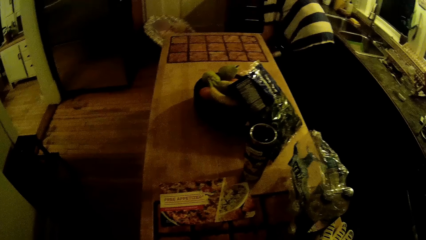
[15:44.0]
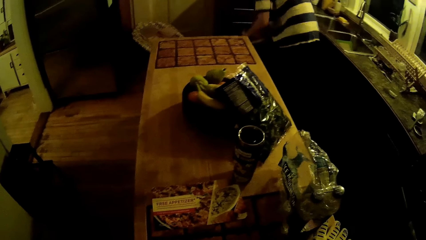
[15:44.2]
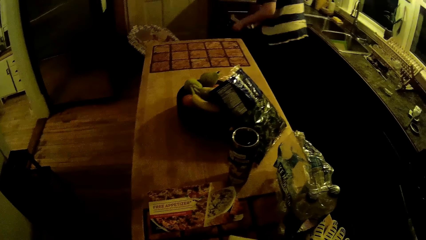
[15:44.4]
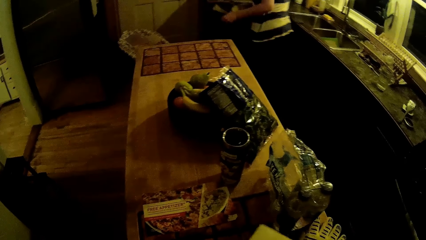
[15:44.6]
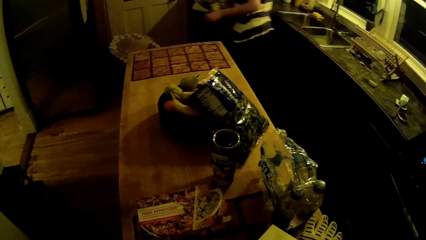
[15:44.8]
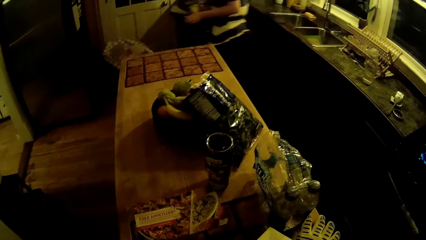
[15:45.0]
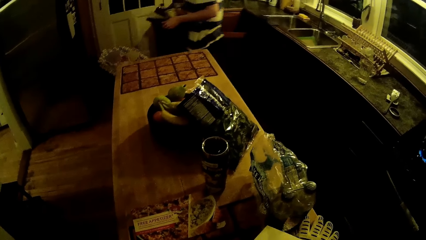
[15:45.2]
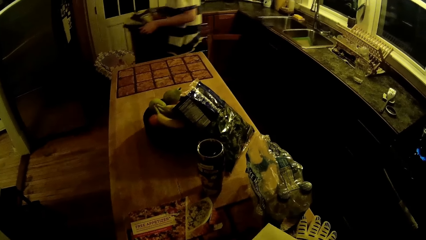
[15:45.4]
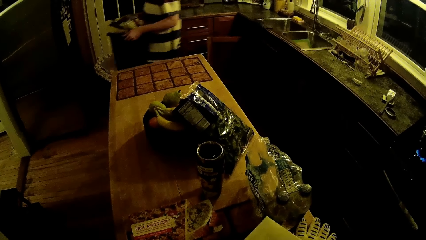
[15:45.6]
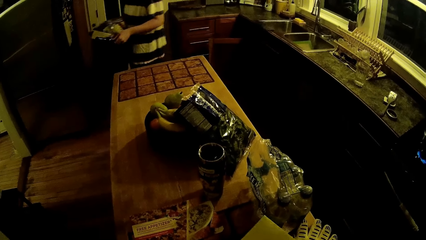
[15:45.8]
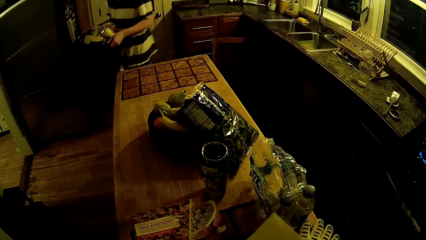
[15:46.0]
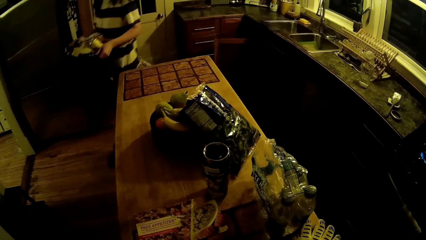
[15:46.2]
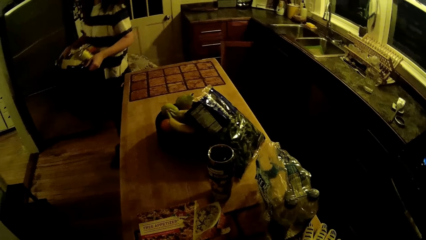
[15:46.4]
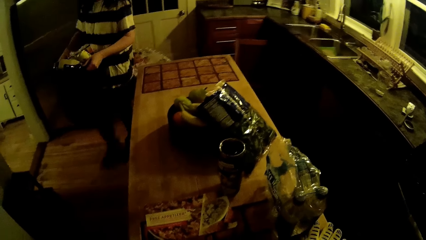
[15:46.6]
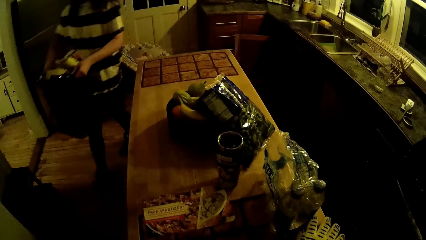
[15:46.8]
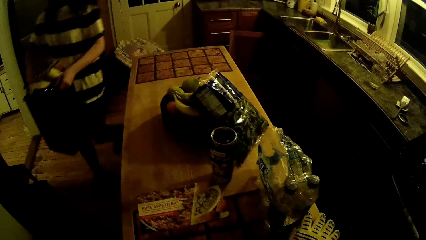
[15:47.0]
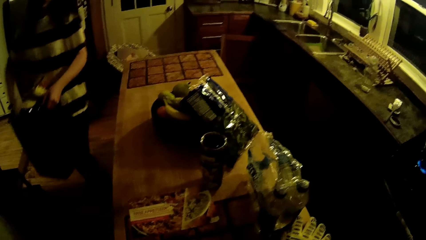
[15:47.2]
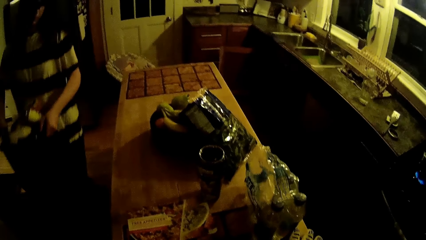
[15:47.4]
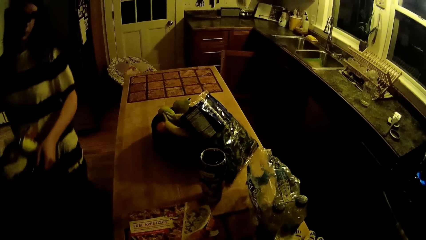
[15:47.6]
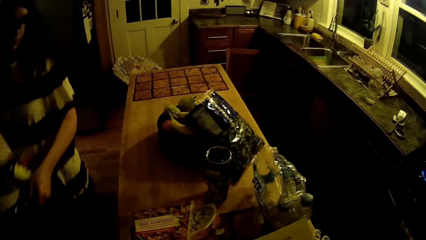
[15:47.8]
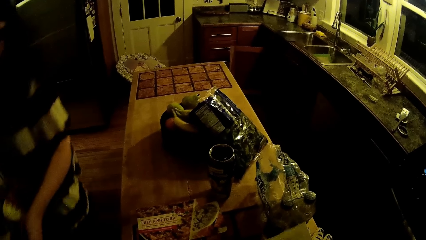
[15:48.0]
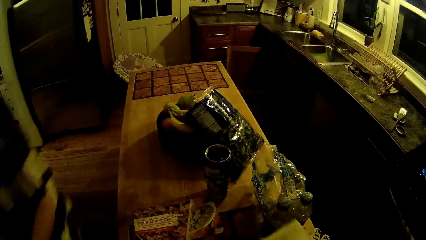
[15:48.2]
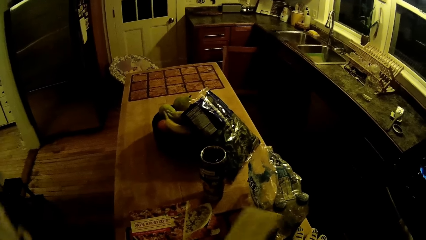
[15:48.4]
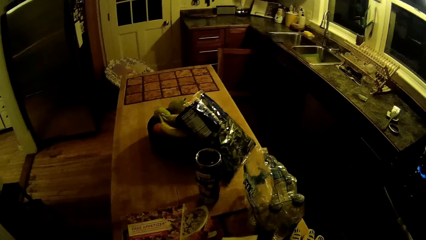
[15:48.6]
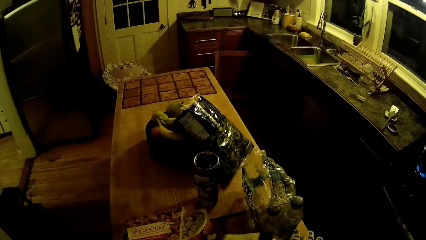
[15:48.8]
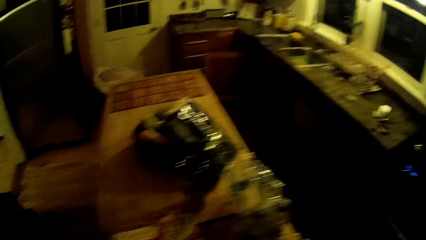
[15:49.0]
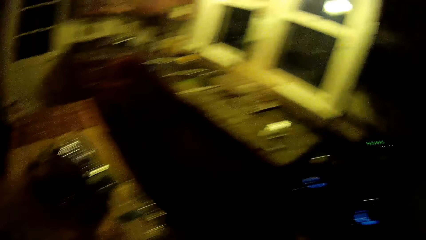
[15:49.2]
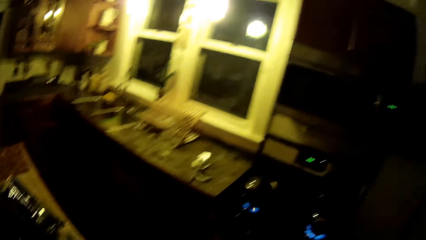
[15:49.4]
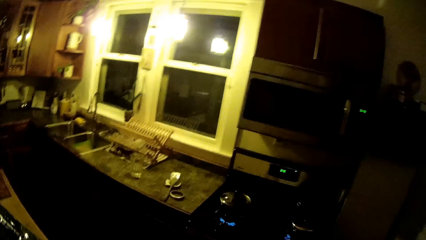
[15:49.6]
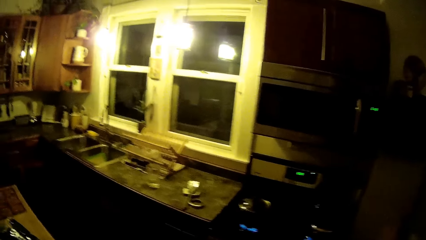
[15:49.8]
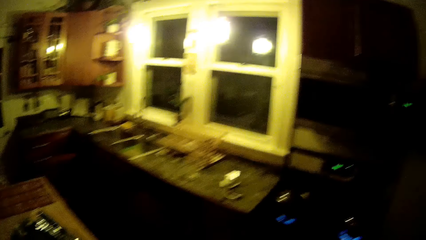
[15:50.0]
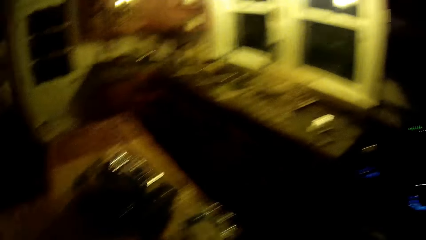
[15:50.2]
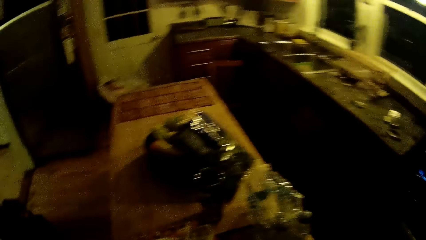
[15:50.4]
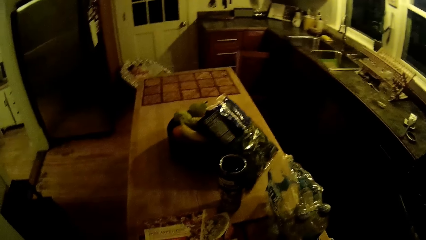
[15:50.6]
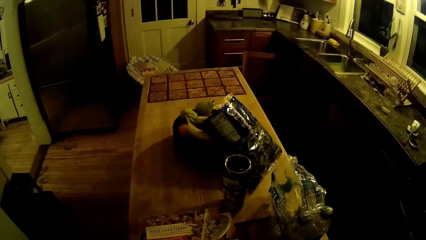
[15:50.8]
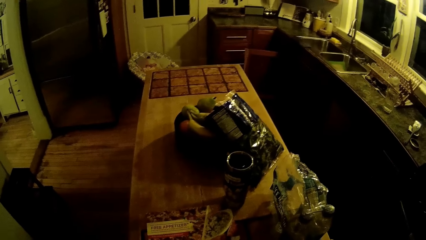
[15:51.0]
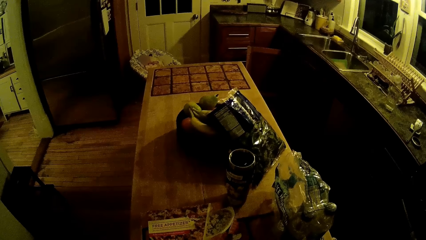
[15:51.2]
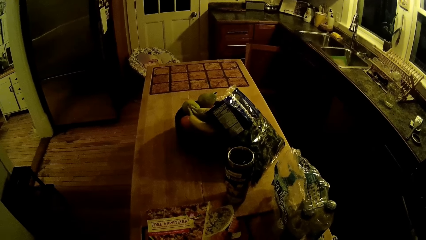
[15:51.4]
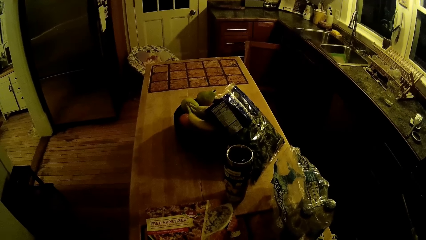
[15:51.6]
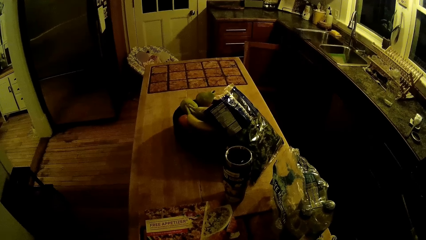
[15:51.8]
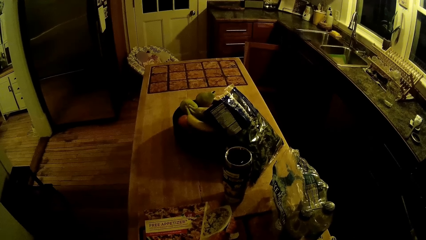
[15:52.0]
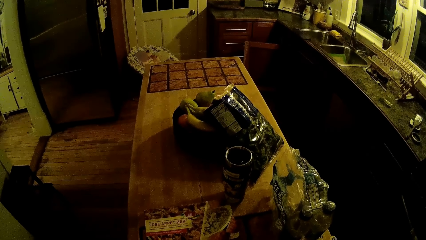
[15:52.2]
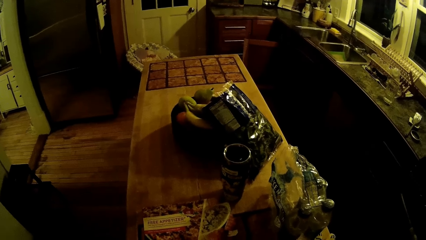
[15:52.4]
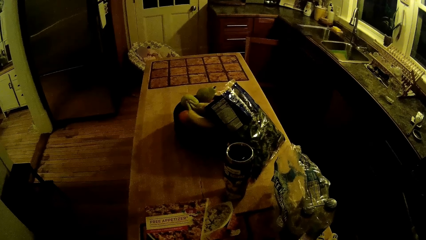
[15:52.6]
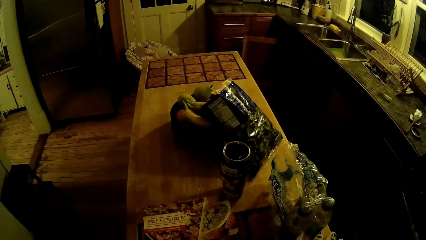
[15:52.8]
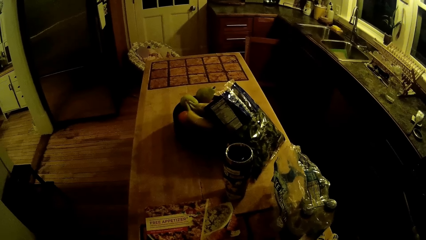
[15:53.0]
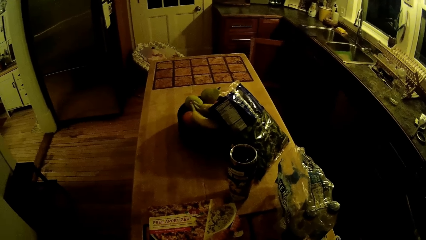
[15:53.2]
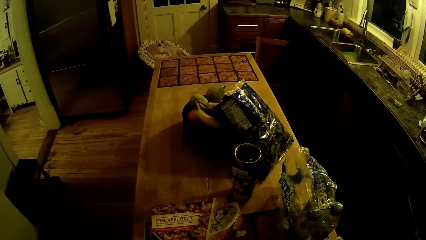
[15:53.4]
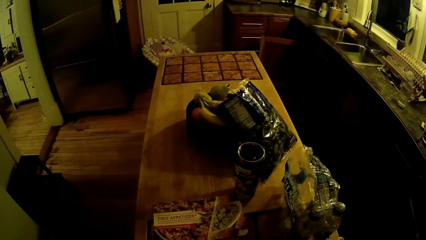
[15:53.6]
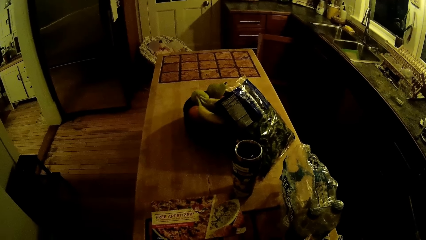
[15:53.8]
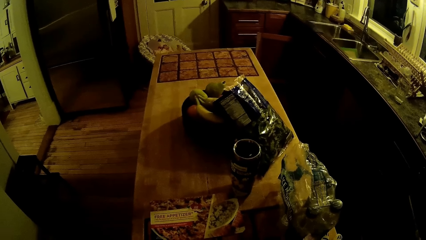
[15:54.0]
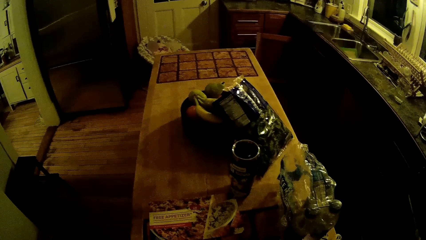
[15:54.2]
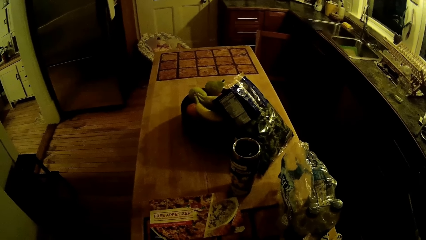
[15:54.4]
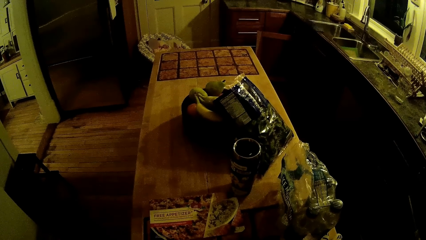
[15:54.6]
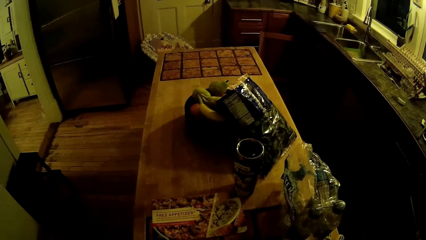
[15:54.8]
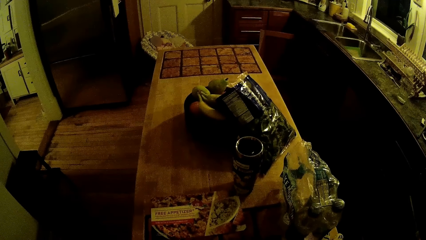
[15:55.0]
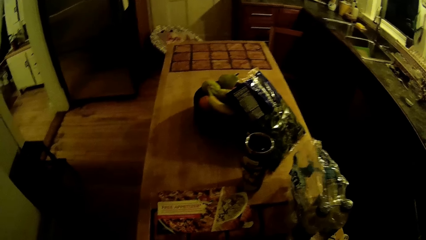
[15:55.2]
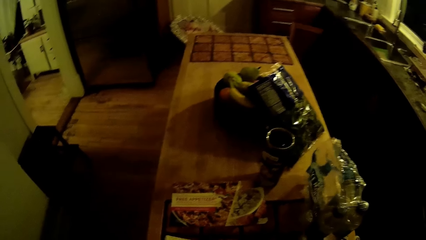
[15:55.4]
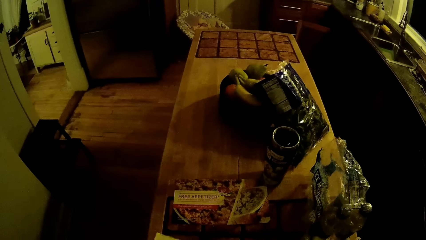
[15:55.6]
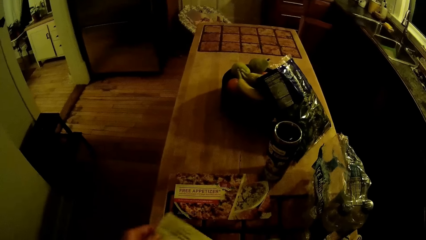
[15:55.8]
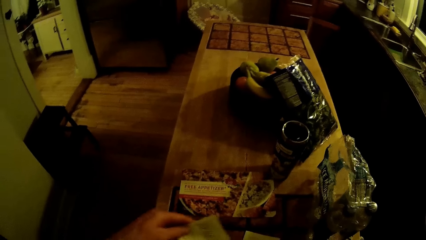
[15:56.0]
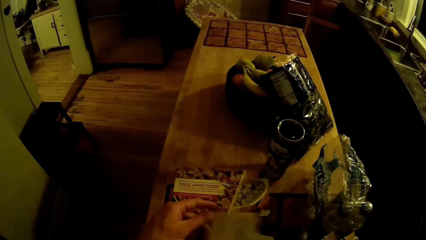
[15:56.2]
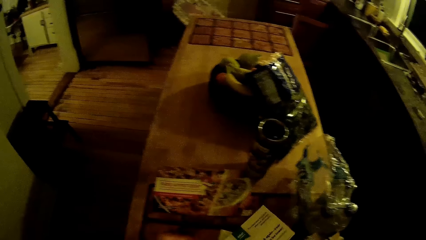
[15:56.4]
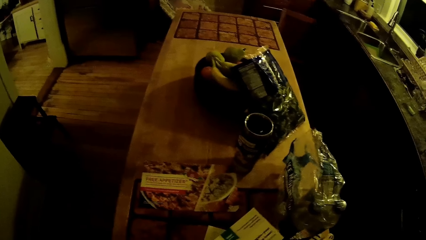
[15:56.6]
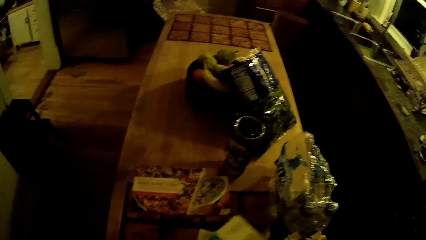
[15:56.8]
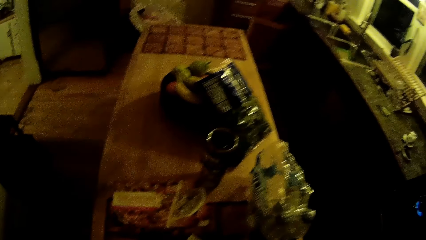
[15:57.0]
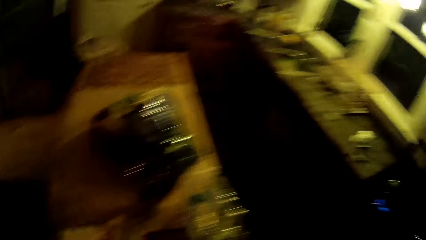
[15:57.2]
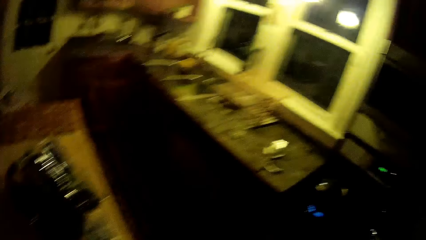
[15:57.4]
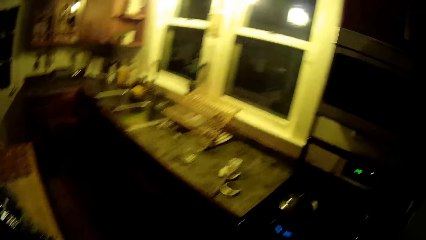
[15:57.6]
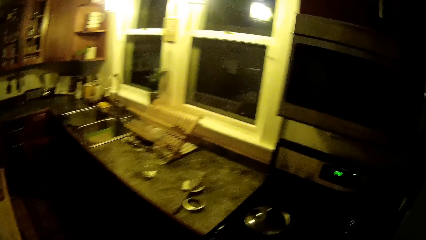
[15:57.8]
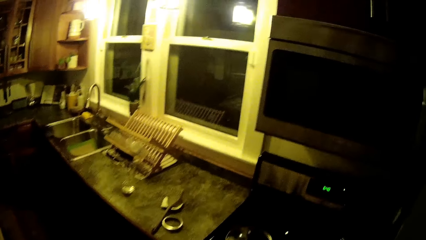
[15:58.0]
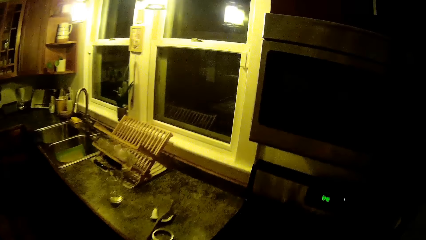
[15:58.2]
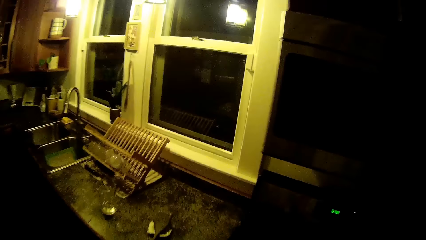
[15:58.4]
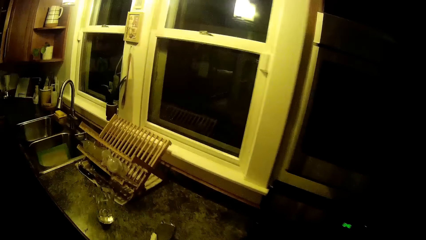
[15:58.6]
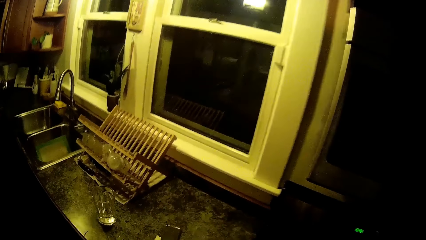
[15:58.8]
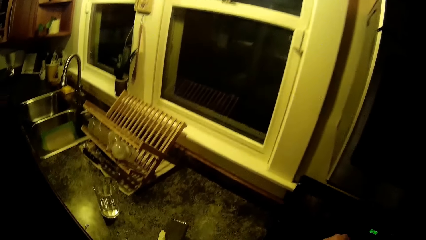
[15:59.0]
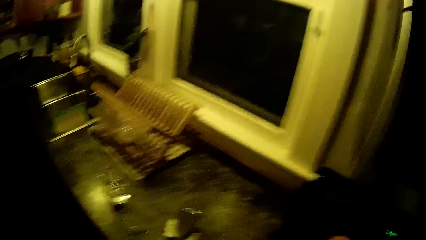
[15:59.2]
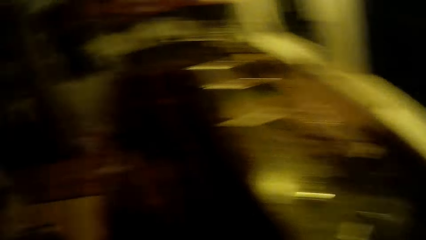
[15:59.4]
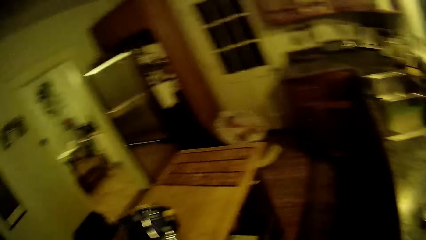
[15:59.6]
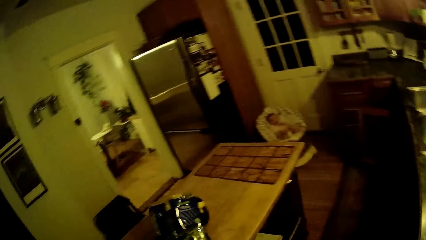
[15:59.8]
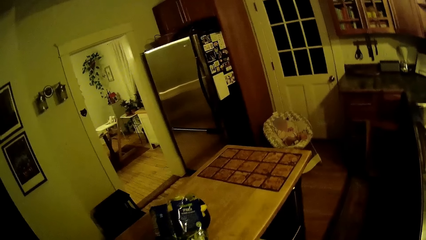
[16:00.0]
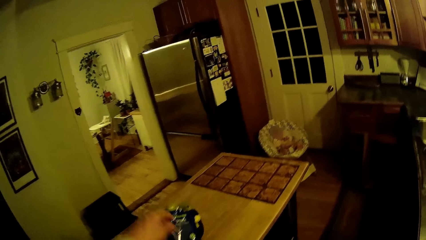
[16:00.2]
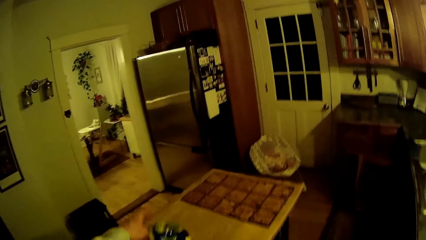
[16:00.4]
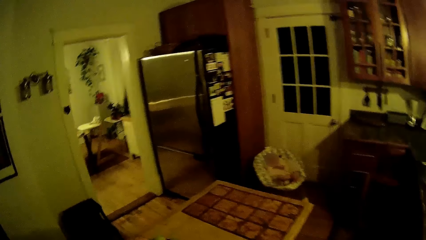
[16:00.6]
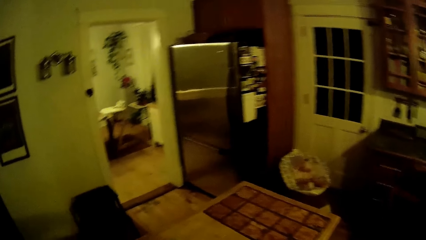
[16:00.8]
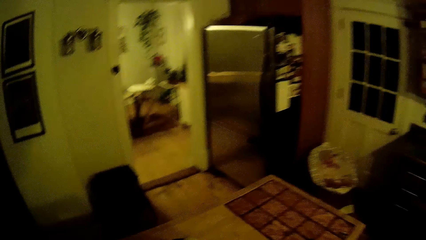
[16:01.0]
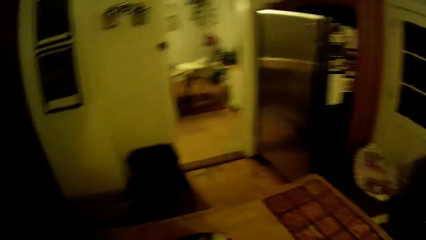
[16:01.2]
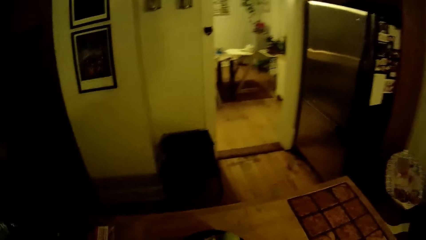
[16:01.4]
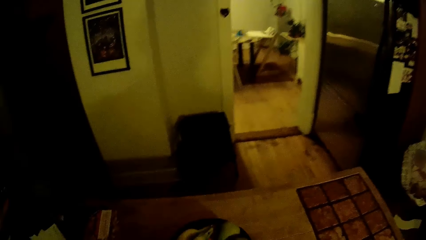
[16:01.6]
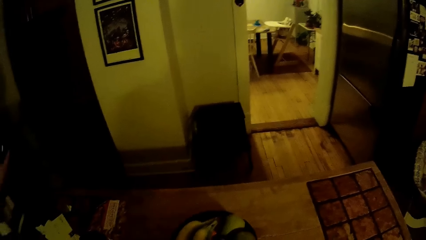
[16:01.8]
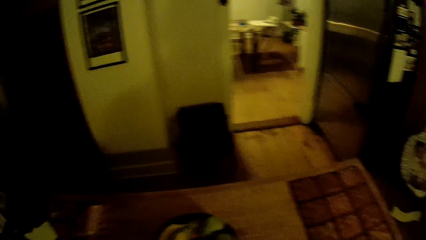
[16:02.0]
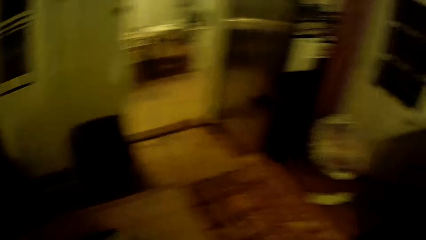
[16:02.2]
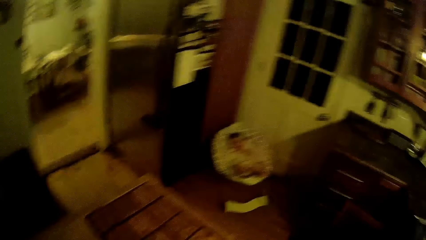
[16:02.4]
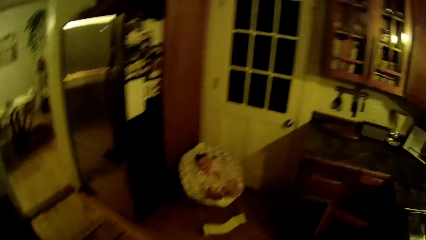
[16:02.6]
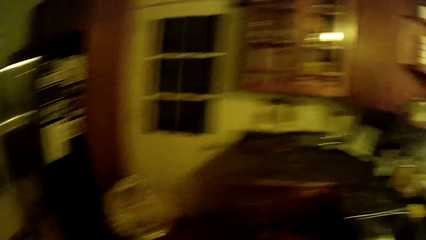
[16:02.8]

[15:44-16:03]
The woman takes the trash bin out of the kitchen with both hands. The woman walks around. The camera wearer tears open an envelope with both hands. He looks around. He turns over a piece of paper in both hands. He looks at brochures. He walks around. He picks up a bag of spinach from the kitchen island with his left hand.
